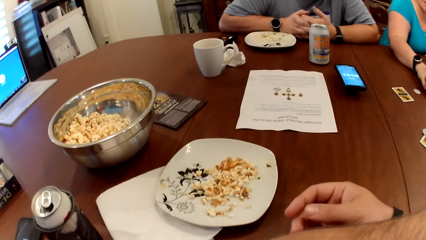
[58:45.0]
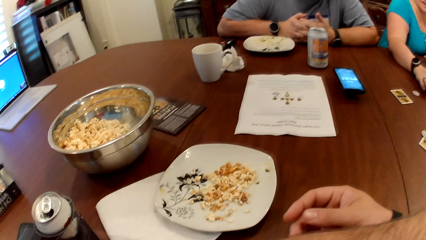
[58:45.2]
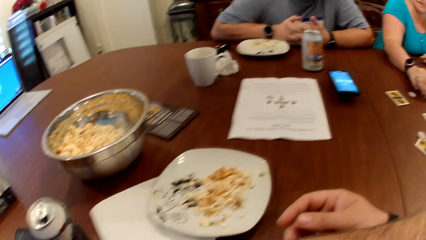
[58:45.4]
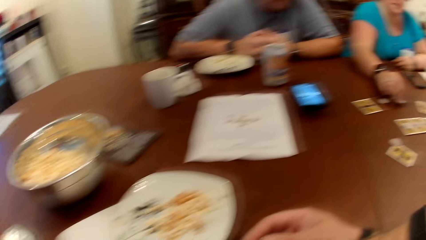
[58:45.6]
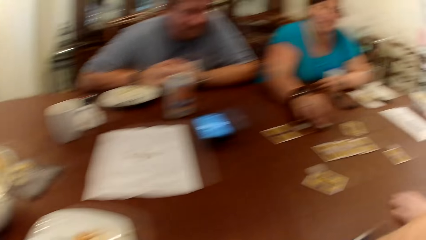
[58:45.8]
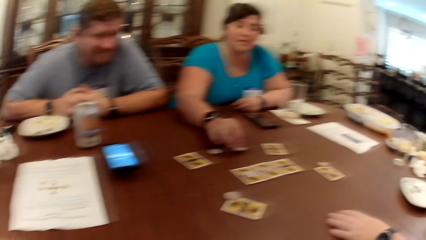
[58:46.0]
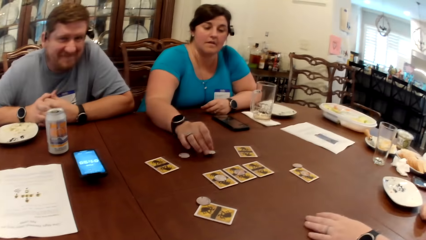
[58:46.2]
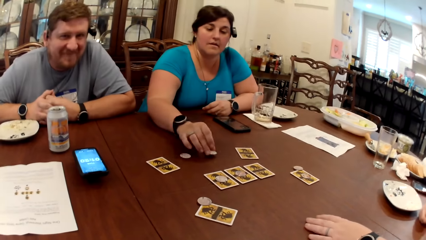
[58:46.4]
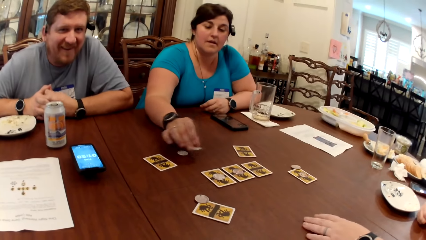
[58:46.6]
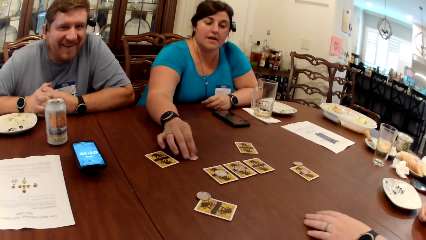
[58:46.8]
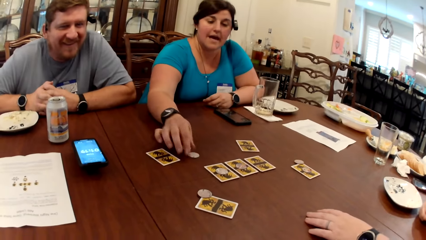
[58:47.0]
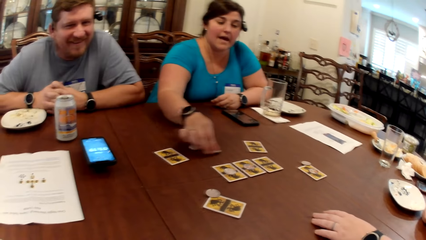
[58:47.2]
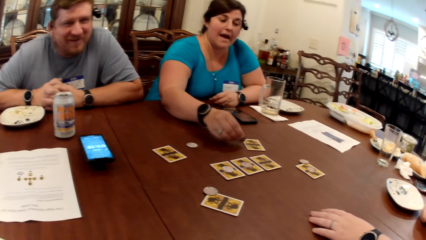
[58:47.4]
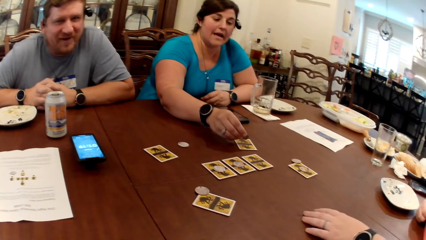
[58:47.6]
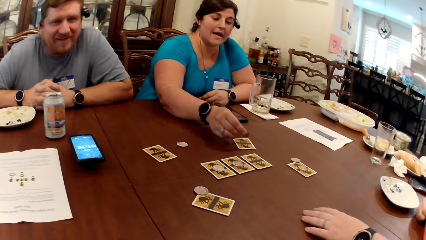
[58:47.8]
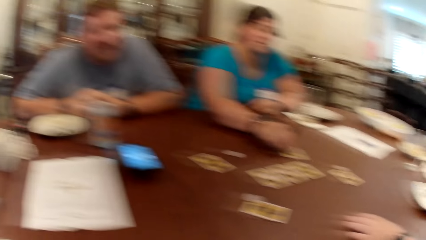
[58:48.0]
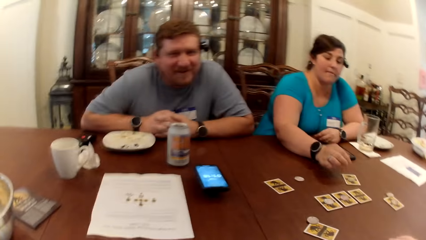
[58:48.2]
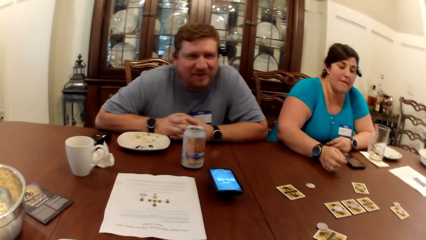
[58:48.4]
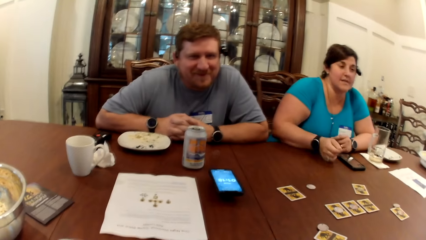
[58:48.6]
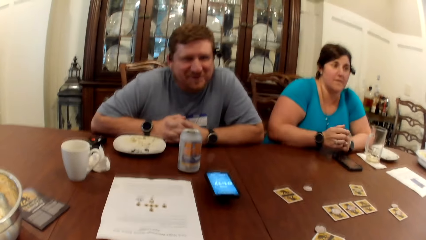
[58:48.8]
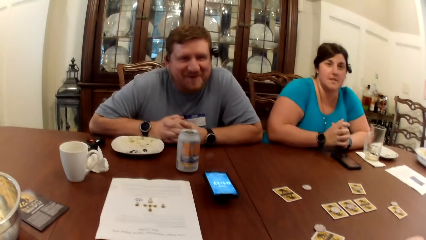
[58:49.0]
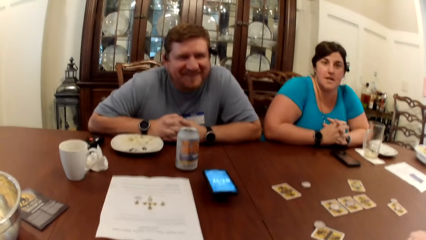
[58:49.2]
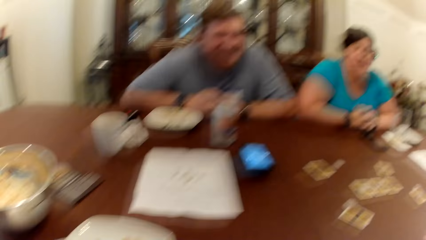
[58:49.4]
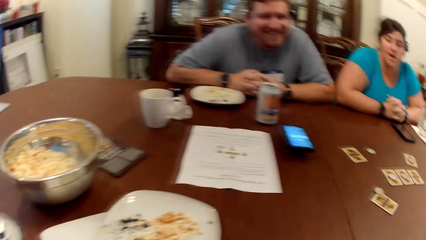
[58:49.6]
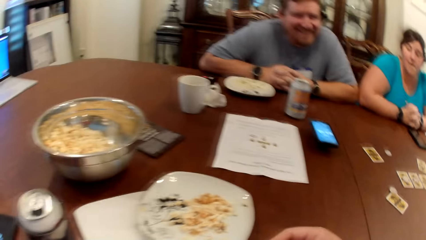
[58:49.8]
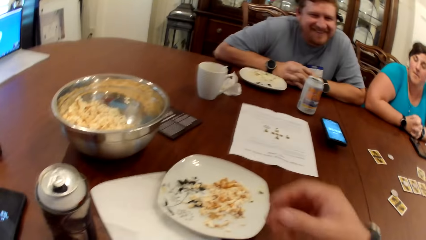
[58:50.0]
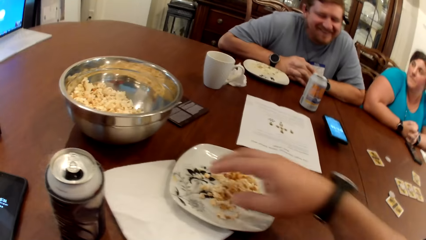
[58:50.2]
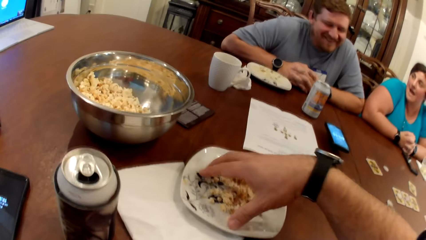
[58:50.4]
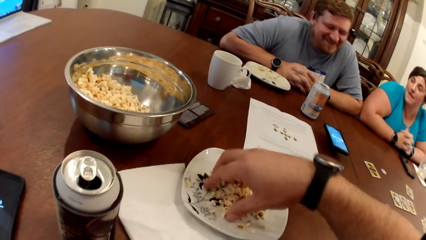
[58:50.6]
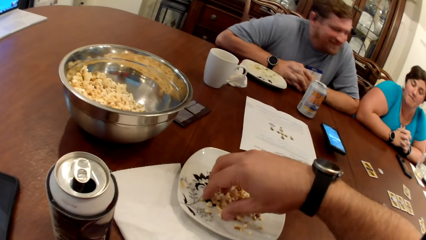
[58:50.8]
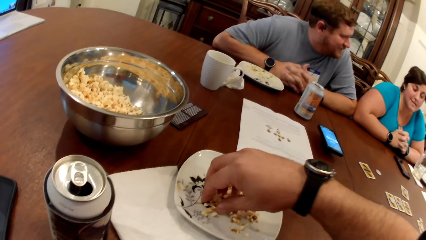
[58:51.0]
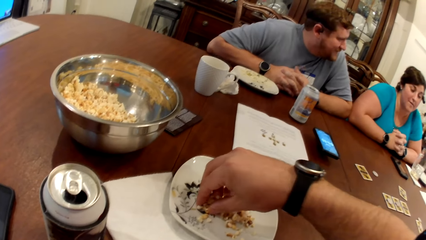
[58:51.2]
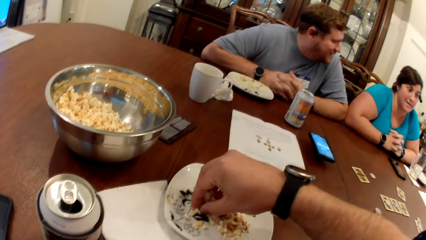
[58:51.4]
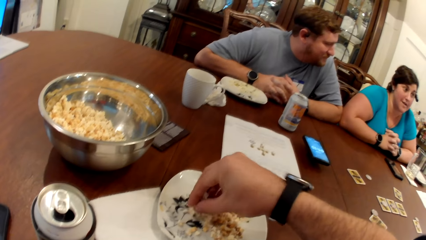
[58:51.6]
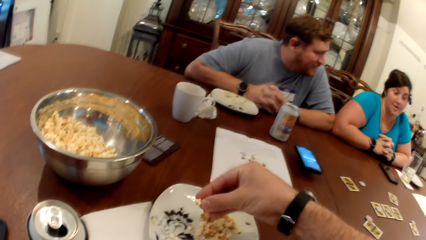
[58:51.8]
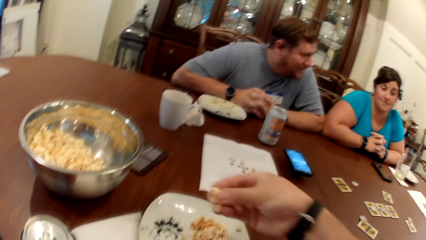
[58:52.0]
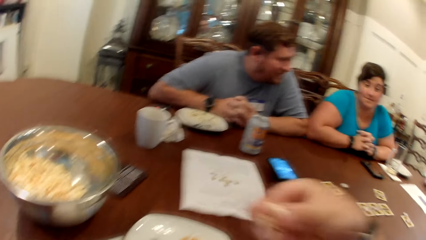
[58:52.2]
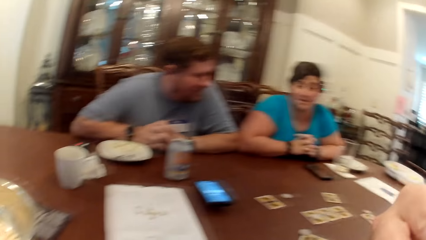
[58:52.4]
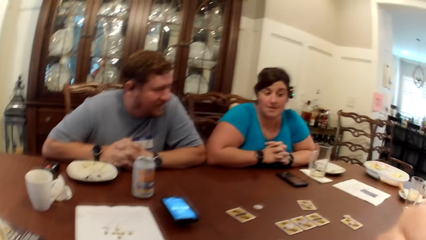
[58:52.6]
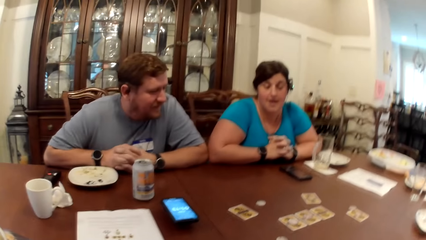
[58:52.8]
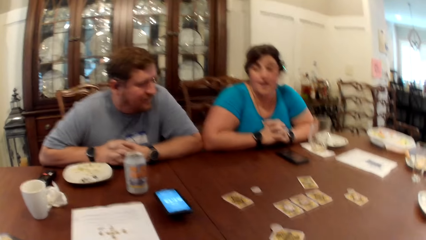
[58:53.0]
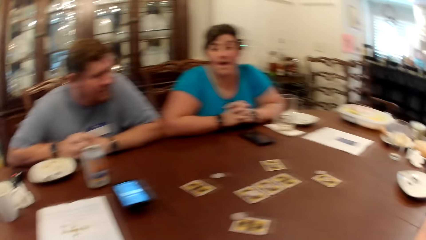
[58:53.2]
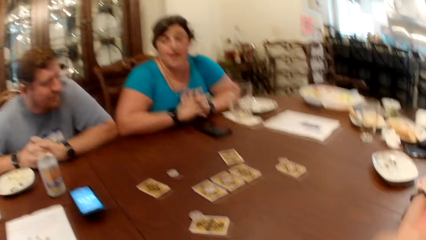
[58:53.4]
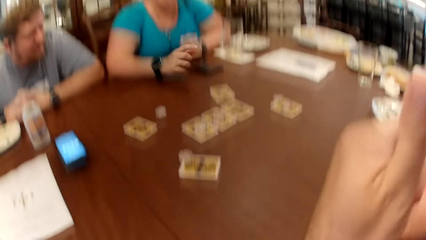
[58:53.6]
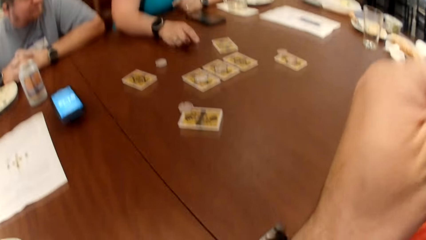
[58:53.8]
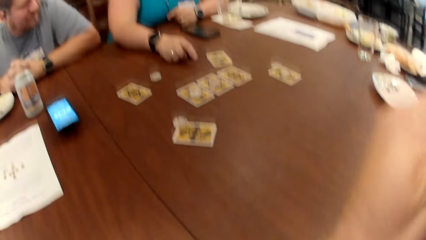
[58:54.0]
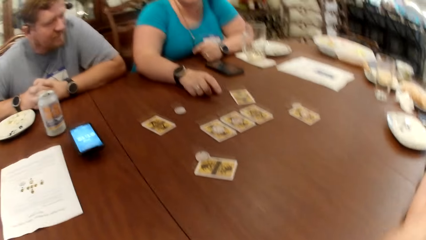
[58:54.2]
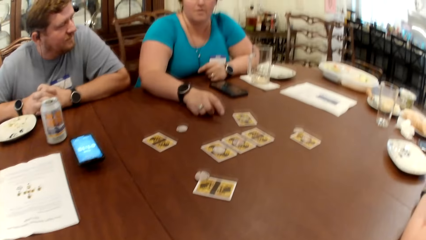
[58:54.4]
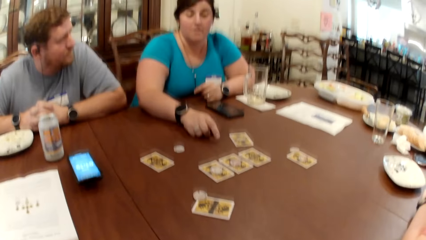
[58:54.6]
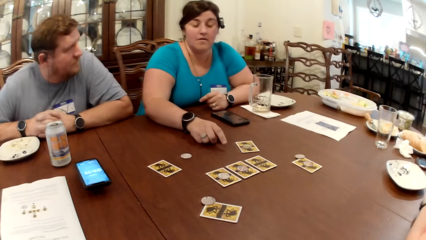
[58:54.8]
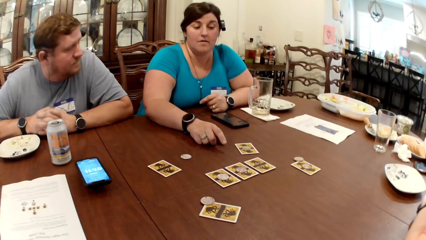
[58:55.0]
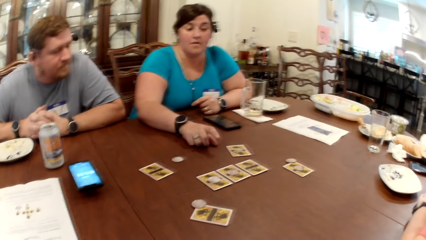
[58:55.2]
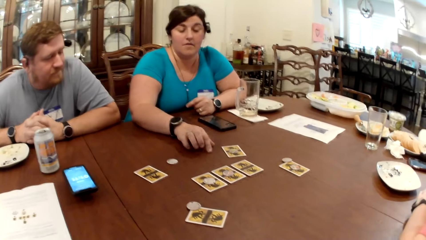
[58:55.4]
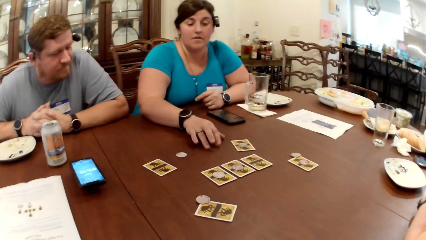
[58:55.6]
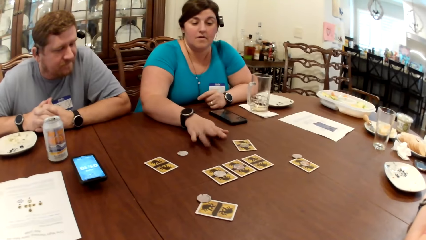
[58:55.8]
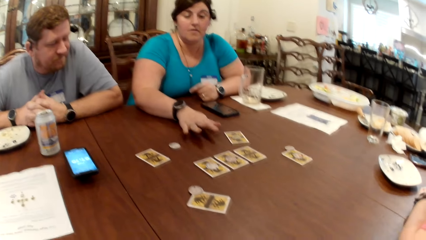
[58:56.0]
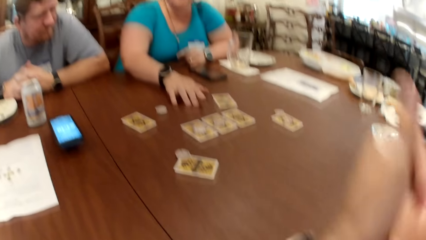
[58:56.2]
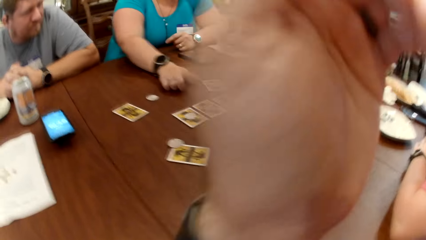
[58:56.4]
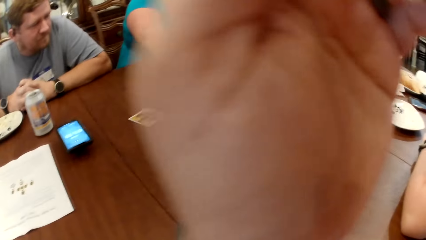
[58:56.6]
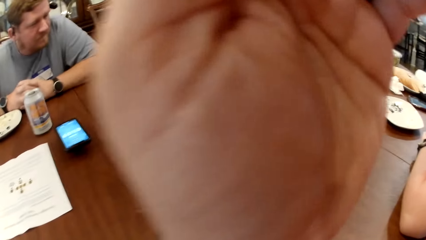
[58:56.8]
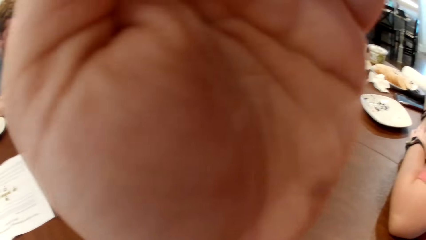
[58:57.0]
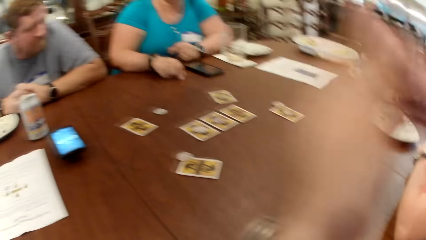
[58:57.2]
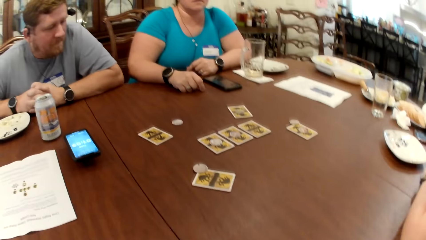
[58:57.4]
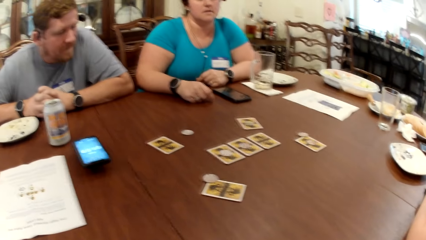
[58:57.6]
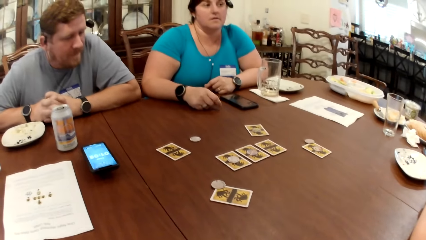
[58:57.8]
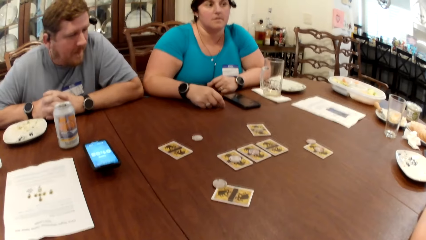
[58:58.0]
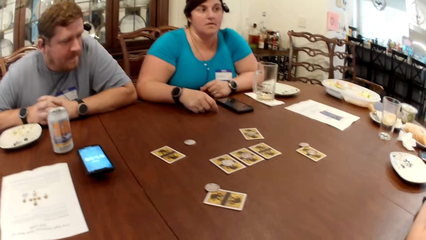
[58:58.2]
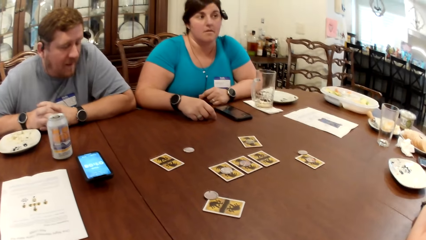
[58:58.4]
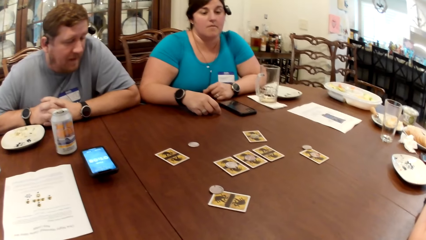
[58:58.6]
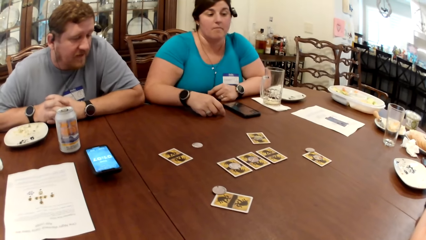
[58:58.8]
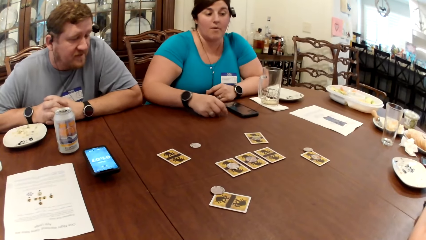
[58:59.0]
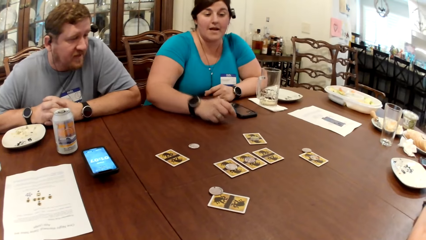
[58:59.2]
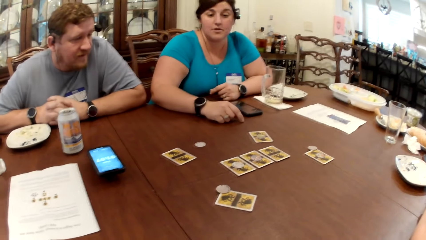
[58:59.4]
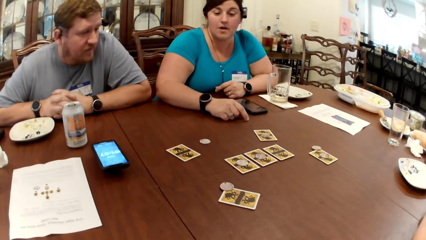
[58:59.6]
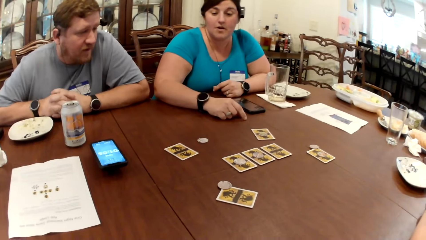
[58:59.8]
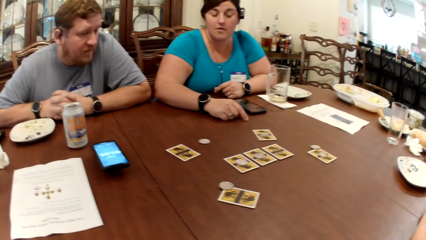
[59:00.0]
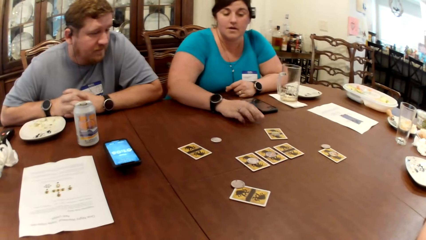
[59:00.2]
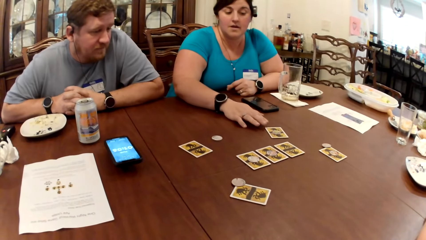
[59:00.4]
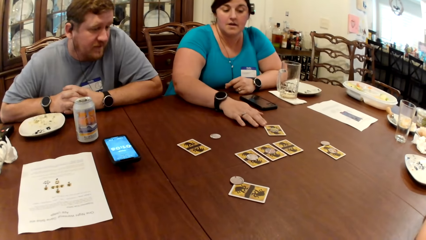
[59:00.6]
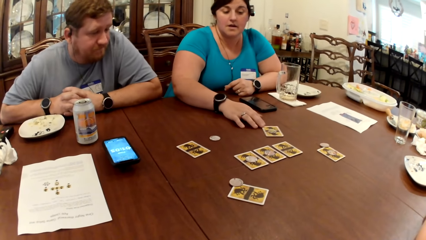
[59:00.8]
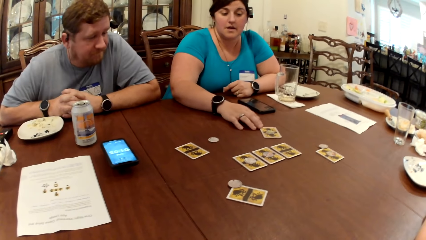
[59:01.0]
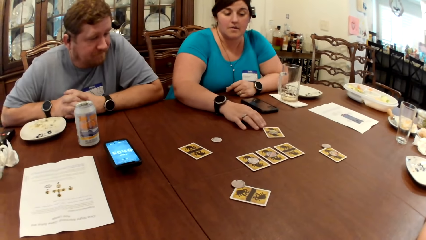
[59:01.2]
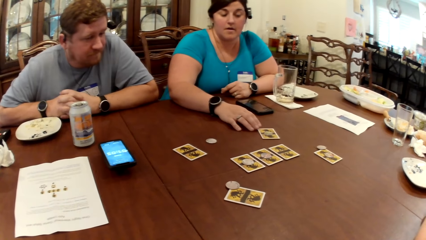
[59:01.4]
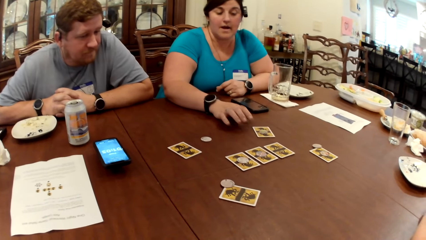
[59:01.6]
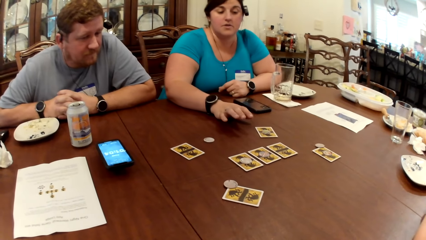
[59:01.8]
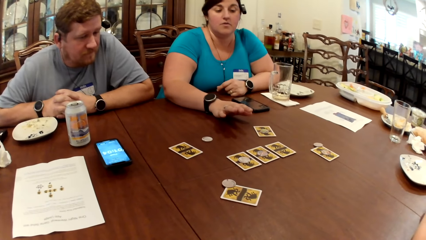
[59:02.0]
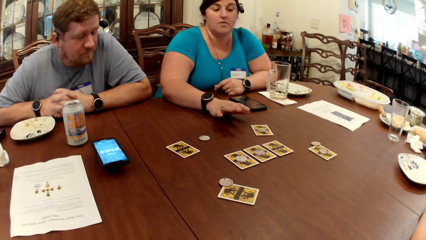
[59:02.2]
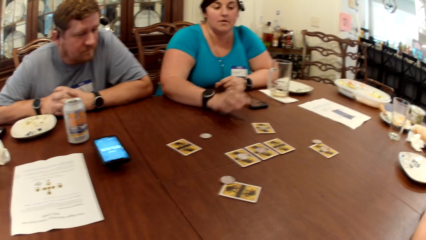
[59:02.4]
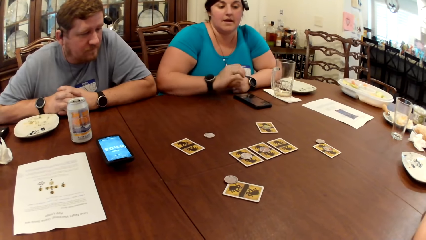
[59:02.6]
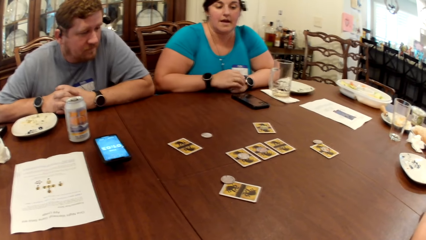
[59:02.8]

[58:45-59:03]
A woman converses. Another woman picks the chip from the table with her right hand. She drops the chip on the table with her right hand. She picks the chip from the table with her right hand. She drops the chip on the table with her right hand. She interacts with the group of people. The camera wearer scoops food from the plate with the right hand. The other woman interacts with the group of people again. The camera wearer stares around the room. A man interacts with the other woman. The other woman adjusts a card on the table with her right hand.
